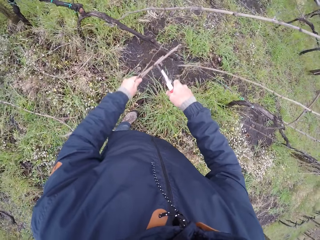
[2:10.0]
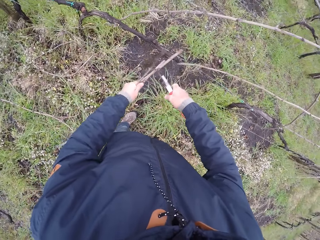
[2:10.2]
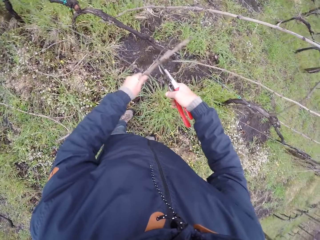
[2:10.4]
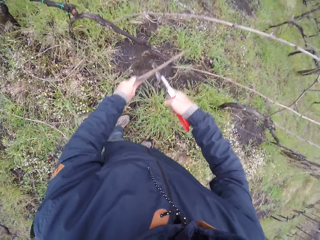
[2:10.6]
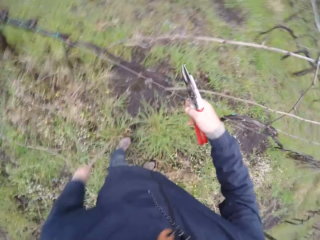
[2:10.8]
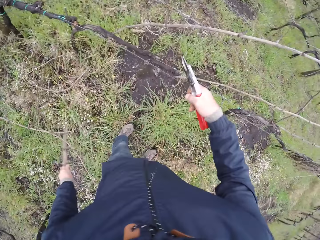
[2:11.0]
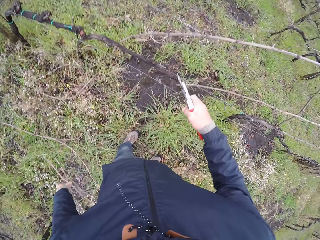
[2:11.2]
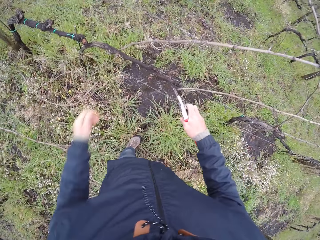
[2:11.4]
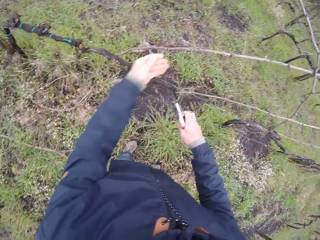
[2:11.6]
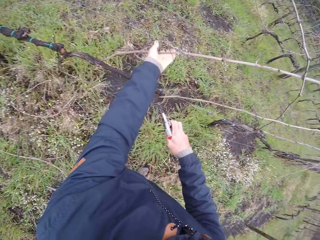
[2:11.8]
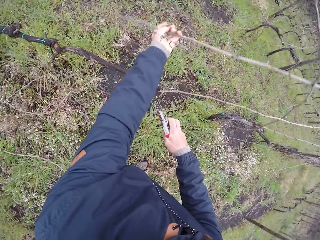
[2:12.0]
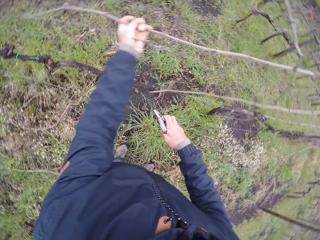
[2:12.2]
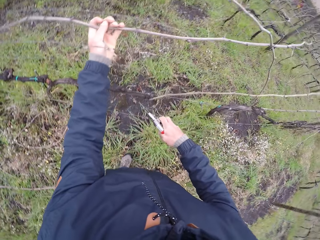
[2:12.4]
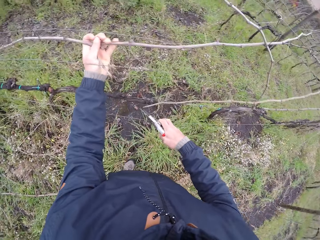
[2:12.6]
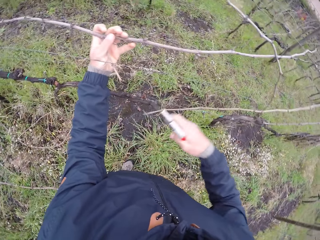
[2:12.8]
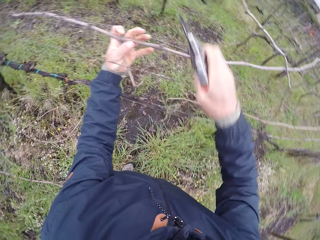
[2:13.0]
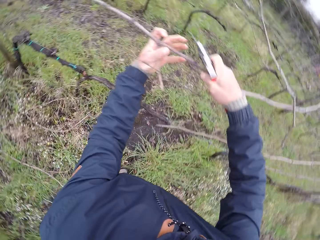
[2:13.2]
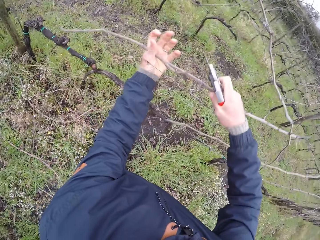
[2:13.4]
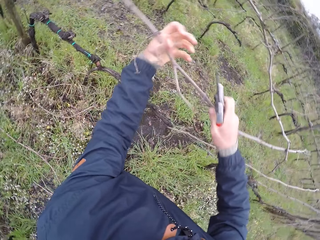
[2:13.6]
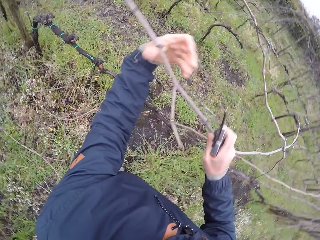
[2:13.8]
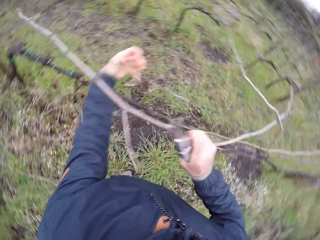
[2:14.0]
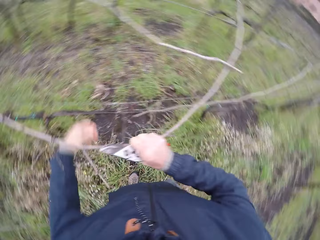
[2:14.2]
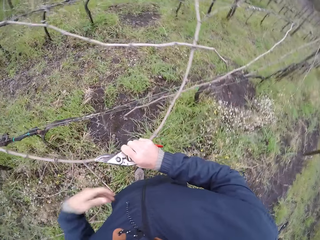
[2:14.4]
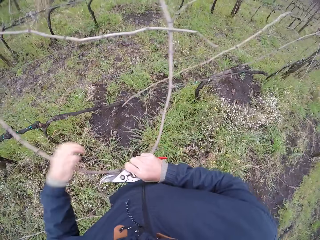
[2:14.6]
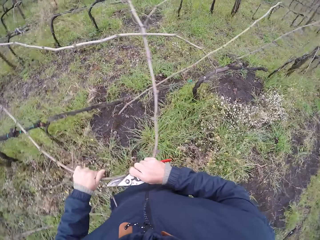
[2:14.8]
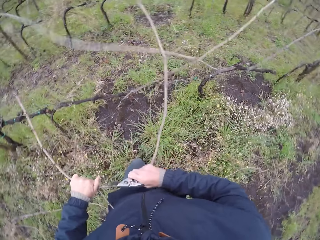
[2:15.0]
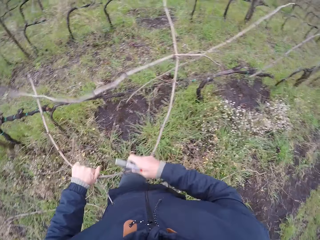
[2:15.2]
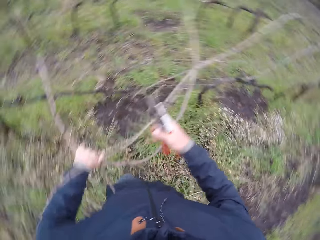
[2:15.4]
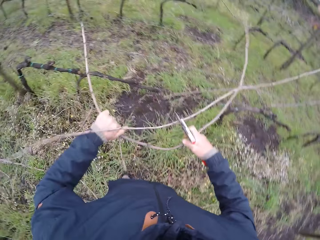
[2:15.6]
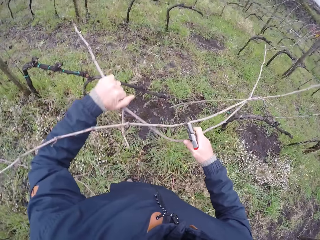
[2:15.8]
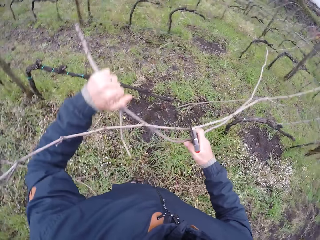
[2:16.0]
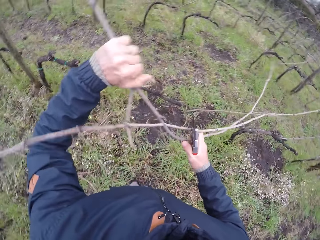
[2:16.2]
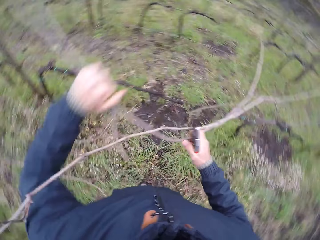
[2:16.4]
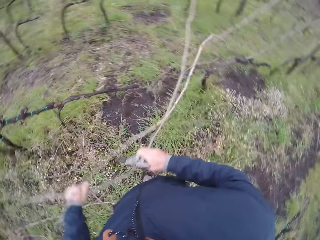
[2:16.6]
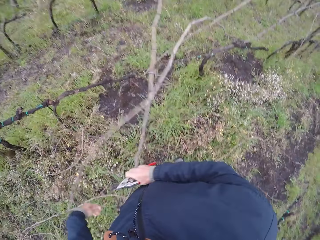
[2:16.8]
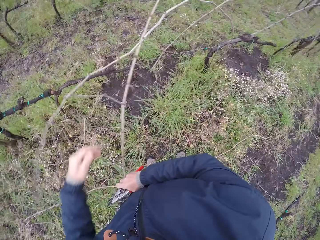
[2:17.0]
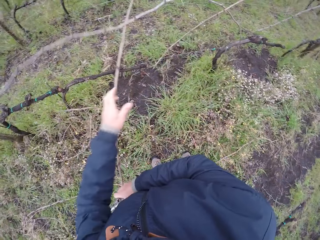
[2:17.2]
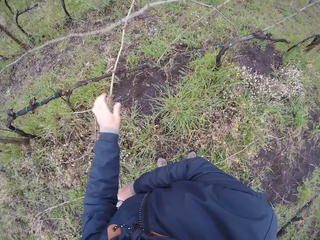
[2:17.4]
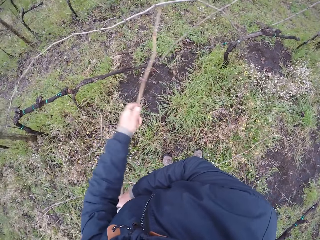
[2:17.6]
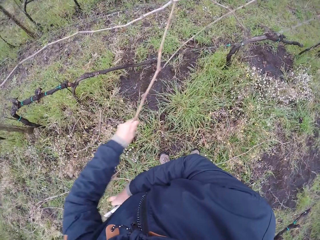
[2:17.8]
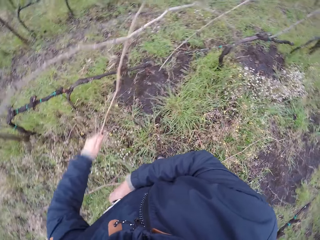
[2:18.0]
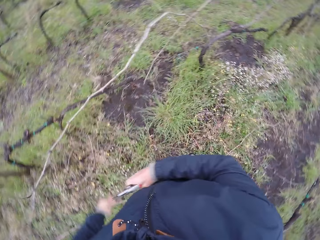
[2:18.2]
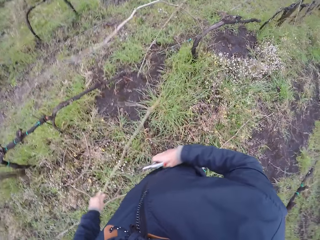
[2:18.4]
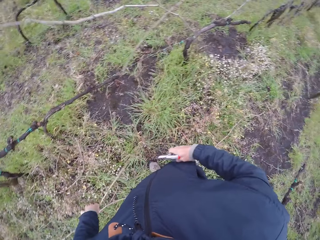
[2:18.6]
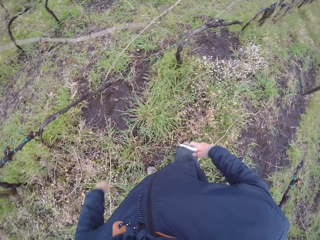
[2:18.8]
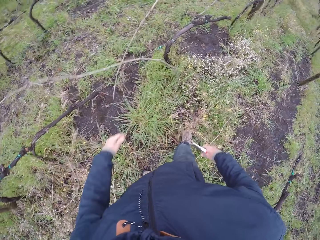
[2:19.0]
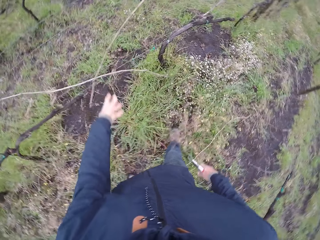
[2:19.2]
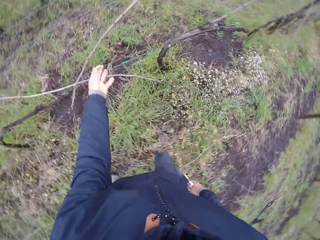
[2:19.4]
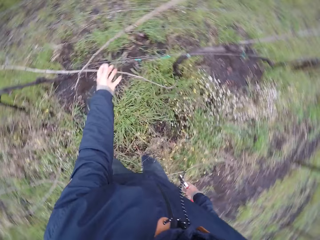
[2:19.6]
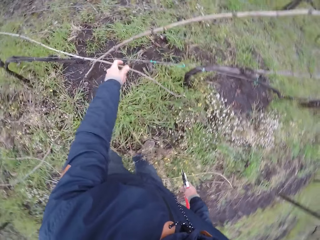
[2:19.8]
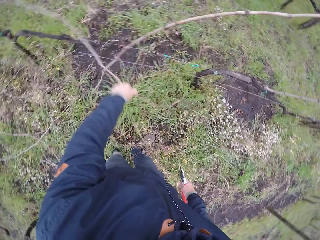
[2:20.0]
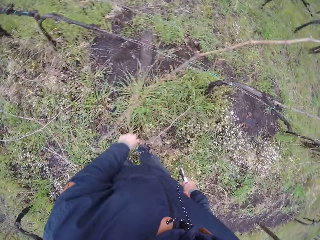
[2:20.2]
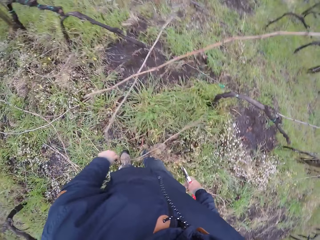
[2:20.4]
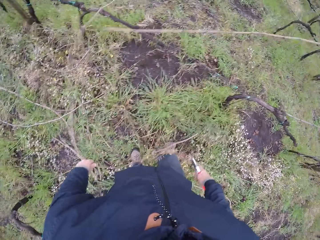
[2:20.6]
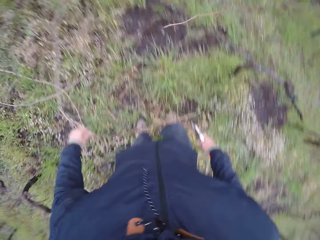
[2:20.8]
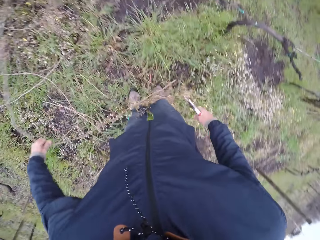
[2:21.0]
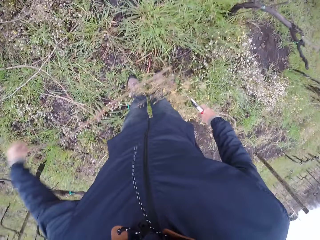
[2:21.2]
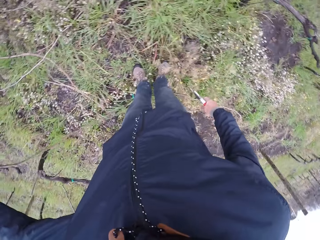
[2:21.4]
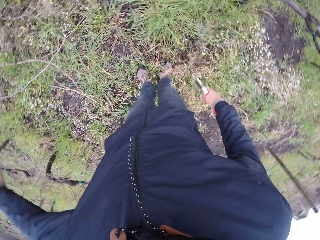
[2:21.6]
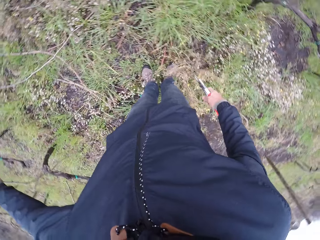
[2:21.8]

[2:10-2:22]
The camera wearer cuts the twig or wood with the garden shear in his right hand. He drops the twig on the ground with his left hand. He pulls out the twig on the wire mesh with both hands. He pulls the wood. He drops the twig on the ground with his left hand. He pulls out the twig on the wire mesh with his left hand.

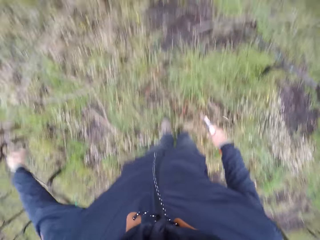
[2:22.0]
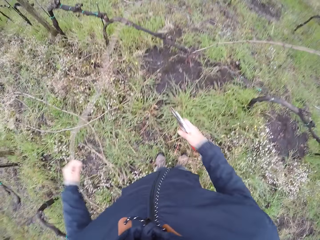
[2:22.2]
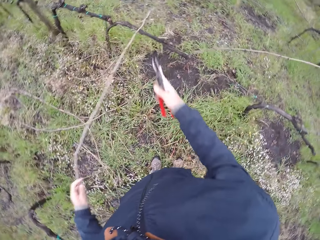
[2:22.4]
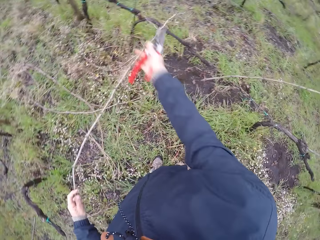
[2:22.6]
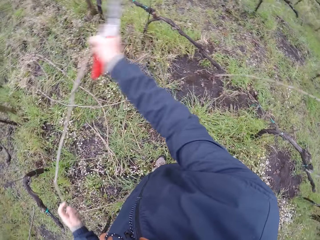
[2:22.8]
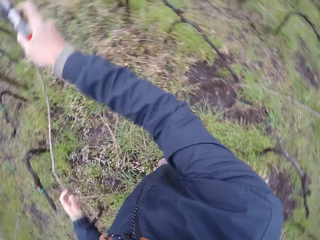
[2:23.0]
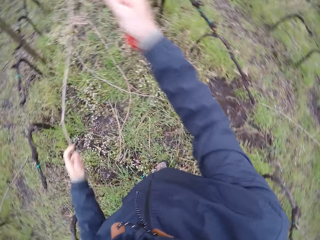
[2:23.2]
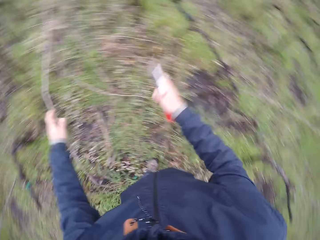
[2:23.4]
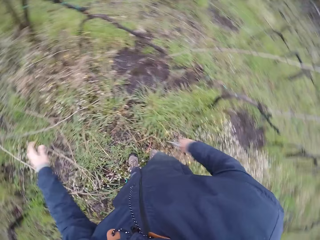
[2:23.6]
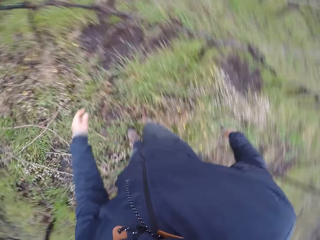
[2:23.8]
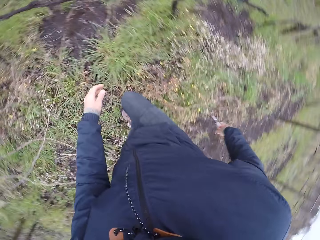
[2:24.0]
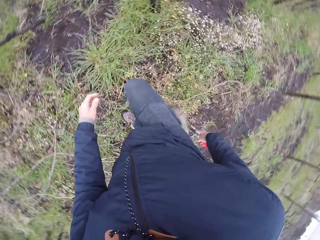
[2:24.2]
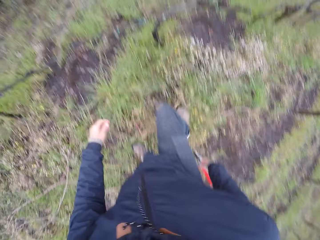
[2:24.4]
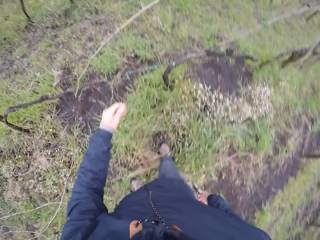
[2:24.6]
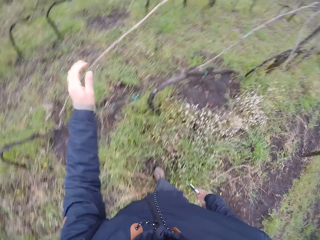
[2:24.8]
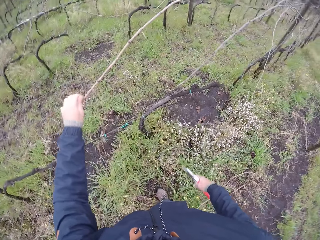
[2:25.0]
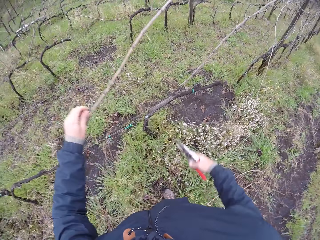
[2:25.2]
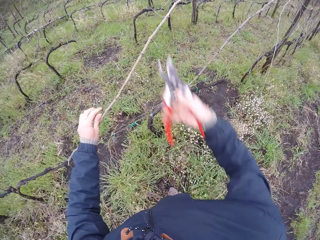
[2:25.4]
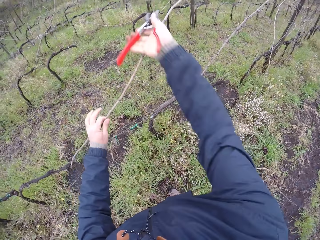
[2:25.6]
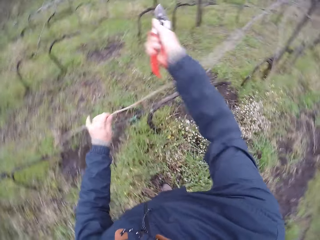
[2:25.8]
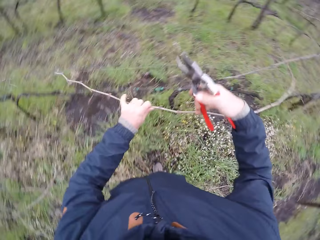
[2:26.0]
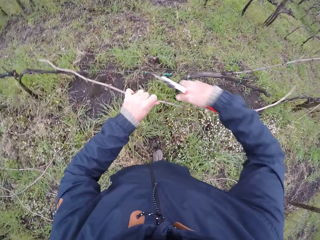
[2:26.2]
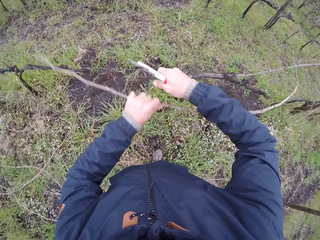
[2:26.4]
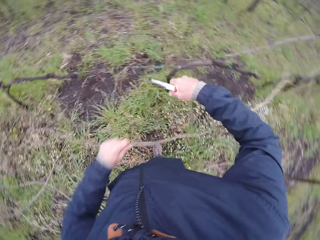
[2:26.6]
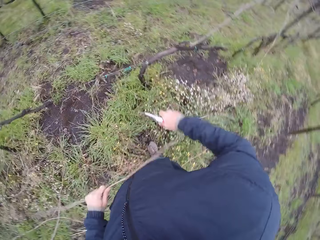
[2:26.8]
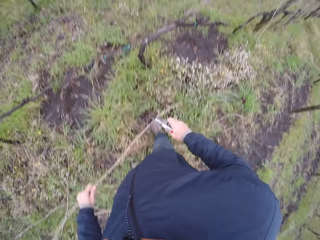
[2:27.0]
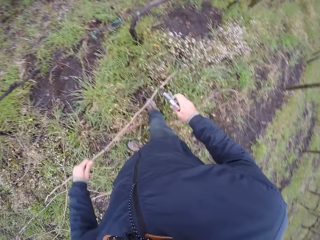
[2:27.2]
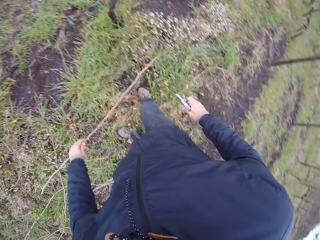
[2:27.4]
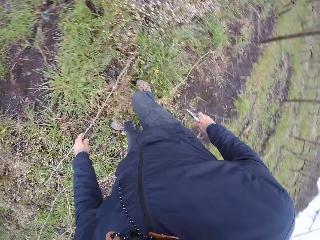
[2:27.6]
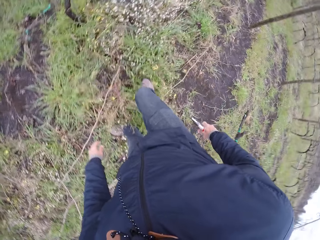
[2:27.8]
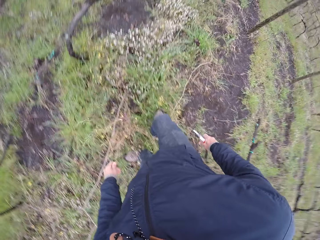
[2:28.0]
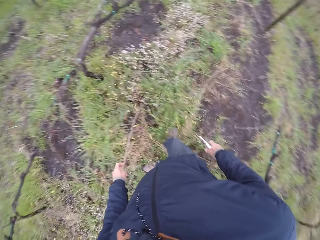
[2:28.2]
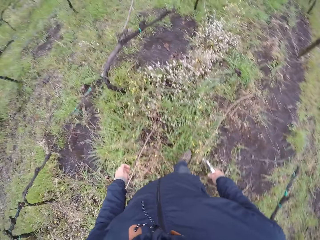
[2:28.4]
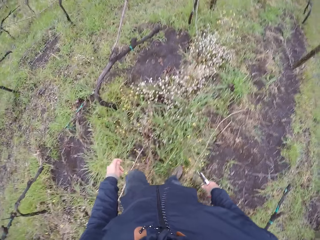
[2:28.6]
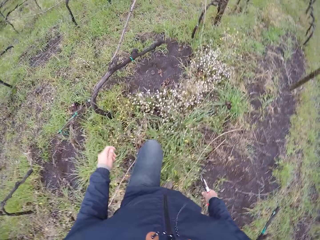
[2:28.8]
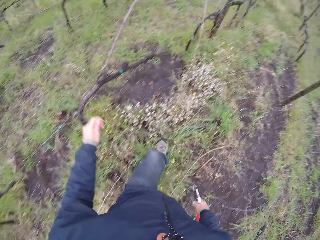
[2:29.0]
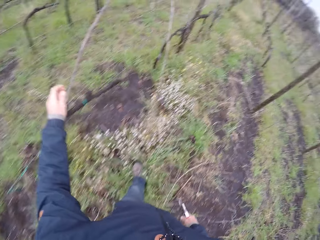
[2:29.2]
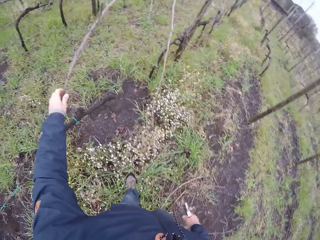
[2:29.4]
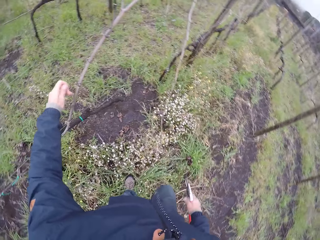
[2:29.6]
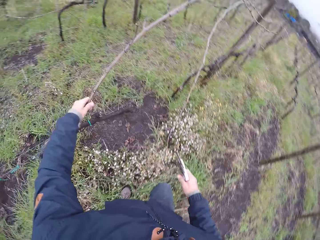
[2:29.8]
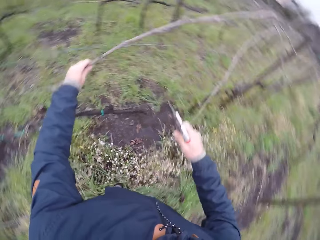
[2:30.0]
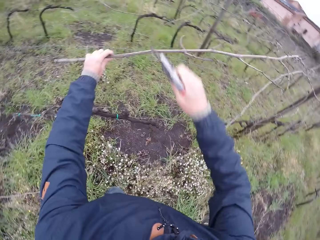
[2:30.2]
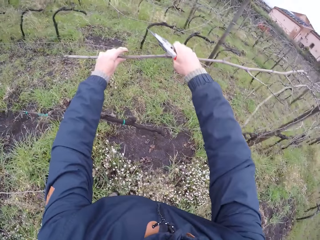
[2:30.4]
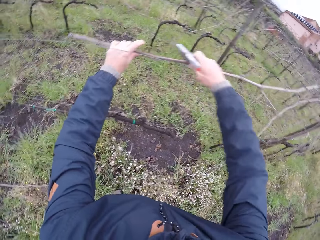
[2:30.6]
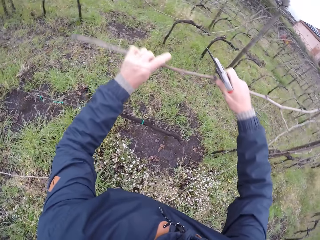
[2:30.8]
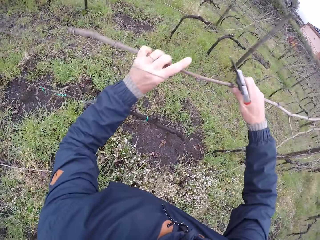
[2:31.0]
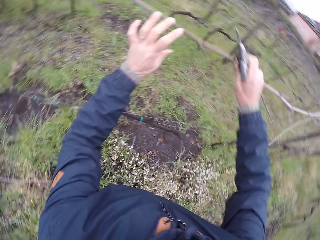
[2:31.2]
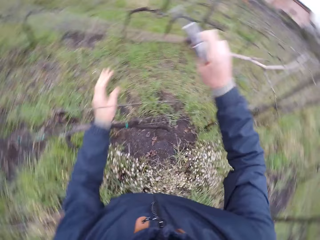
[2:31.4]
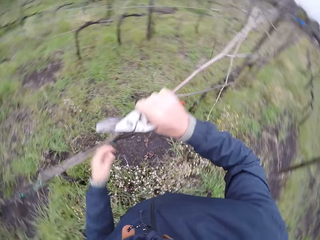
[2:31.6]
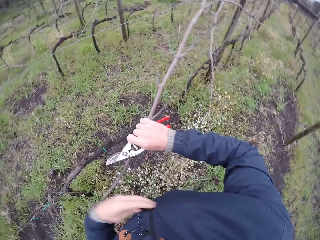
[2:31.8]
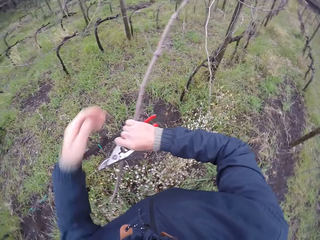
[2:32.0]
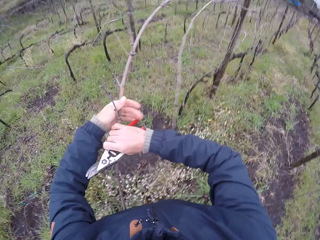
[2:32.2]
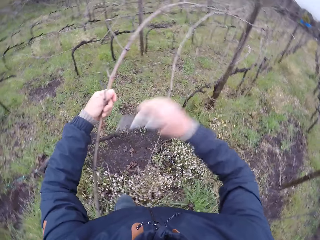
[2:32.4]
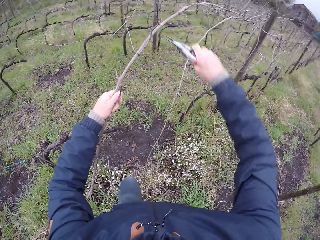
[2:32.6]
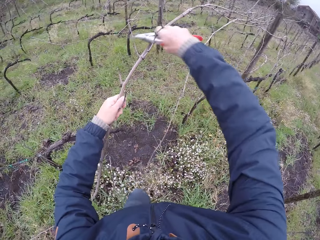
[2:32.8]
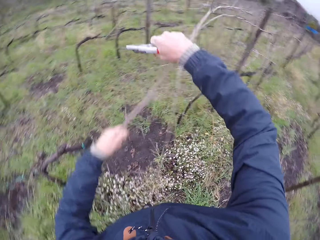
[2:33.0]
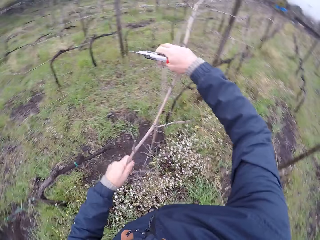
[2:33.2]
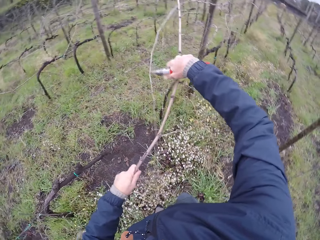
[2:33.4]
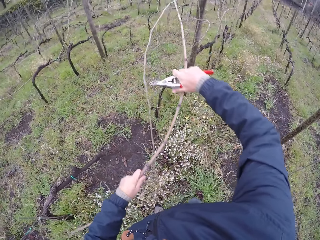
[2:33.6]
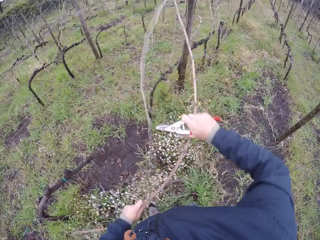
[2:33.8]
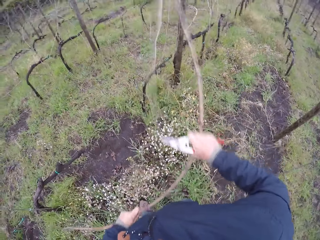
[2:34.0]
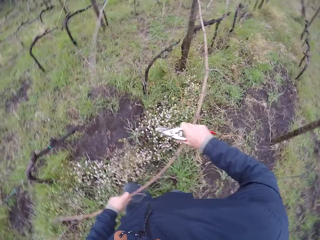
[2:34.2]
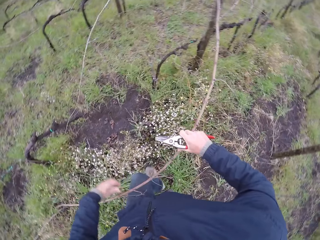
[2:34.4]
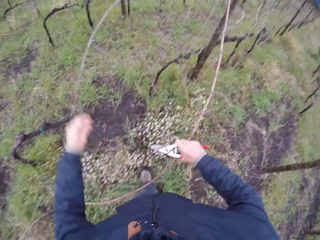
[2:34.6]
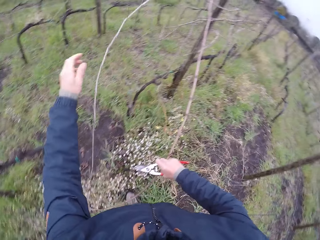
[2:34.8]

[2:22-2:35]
The camera wearer pulls out the twig or wood on the ground with both hands. He holds the wood. He drops the twig on the ground with his left hand. He pulls out the twig on the ground with his left hand. He cuts the twig with the garden shear in his right hand. He drops the twig on the ground with his left hand. He pulls out the twig on the ground with both hands. He holds the wood with both hands and cuts the wood.
